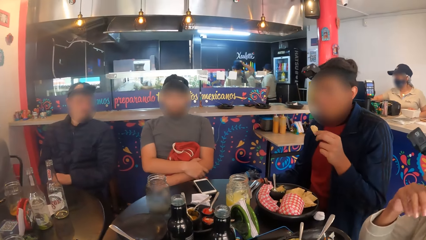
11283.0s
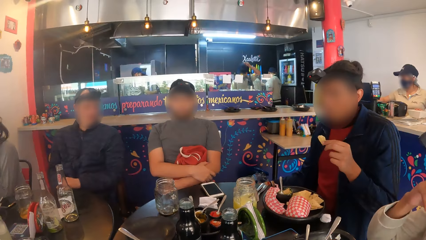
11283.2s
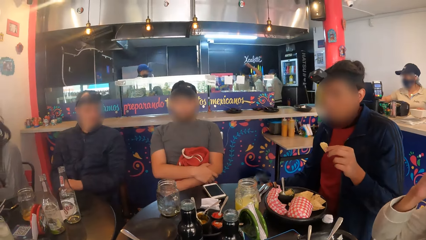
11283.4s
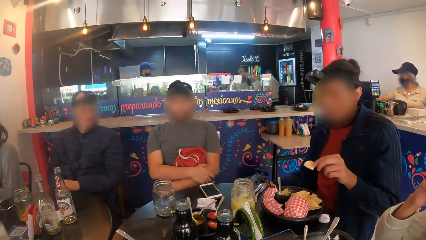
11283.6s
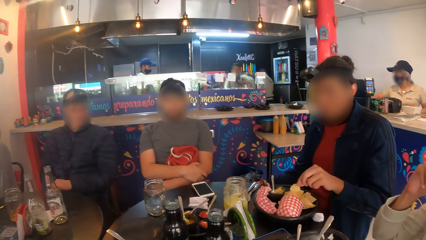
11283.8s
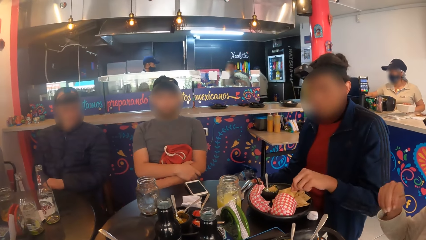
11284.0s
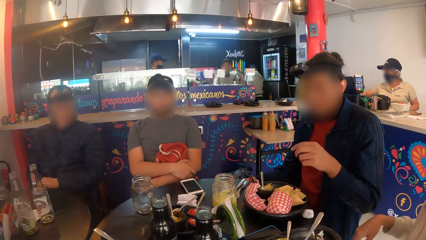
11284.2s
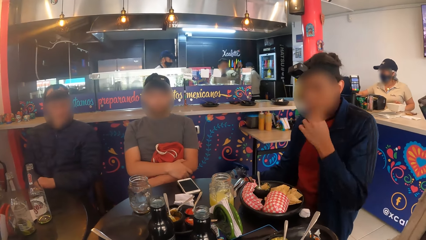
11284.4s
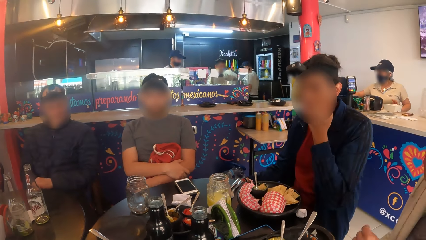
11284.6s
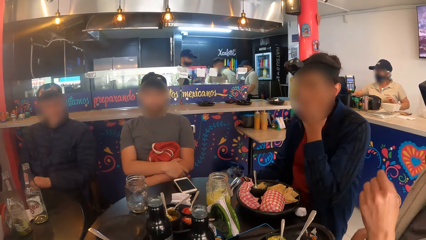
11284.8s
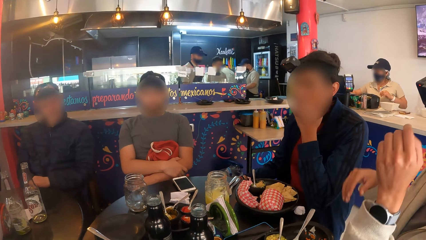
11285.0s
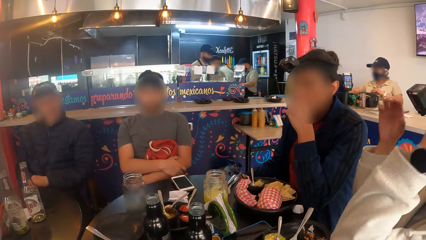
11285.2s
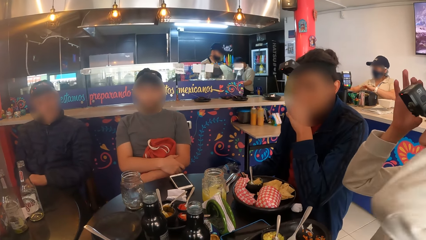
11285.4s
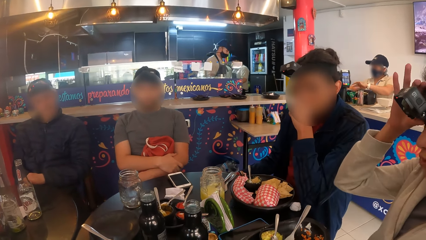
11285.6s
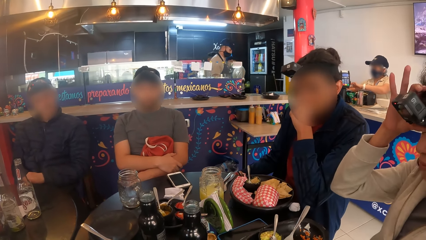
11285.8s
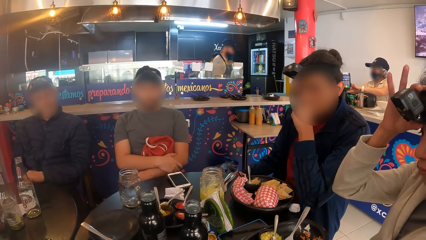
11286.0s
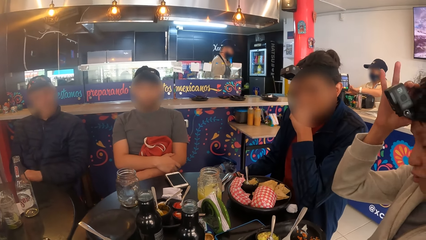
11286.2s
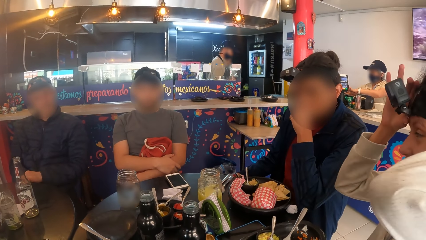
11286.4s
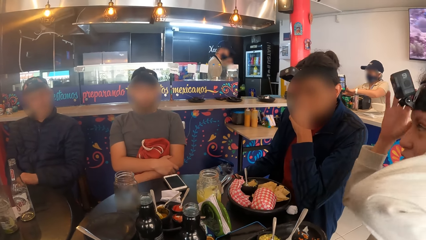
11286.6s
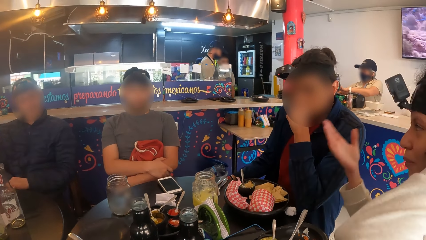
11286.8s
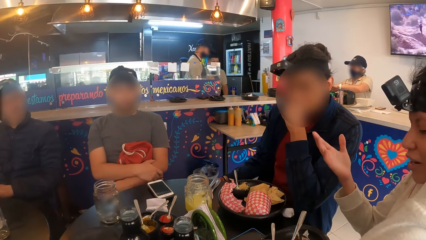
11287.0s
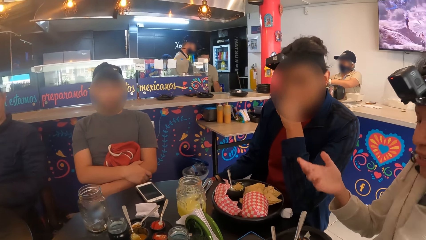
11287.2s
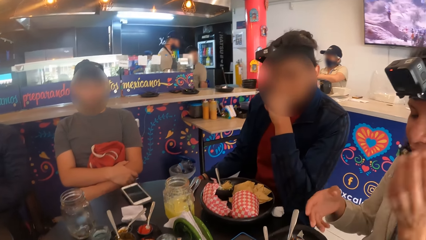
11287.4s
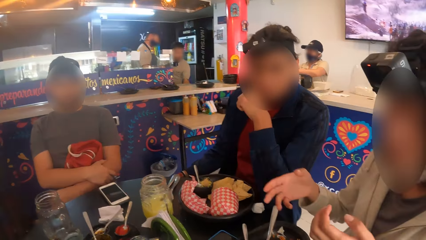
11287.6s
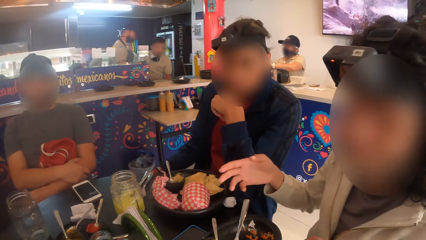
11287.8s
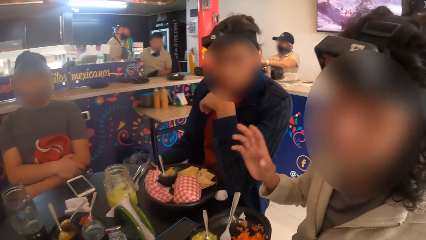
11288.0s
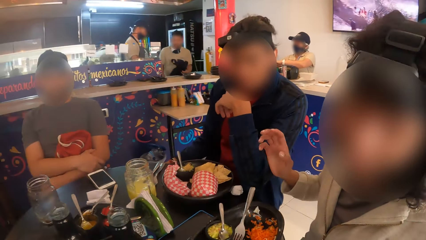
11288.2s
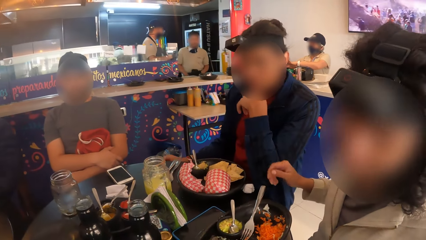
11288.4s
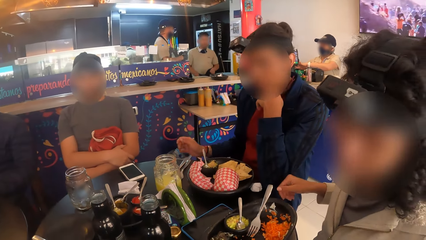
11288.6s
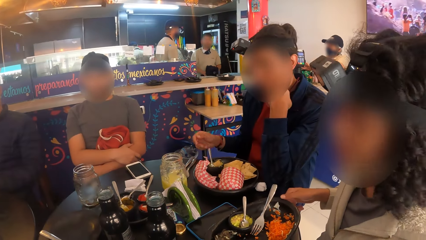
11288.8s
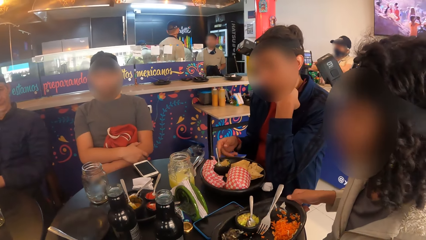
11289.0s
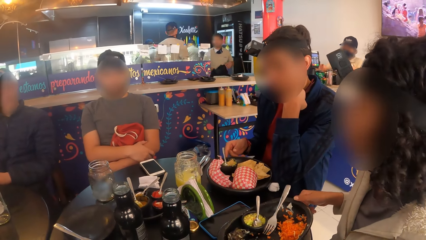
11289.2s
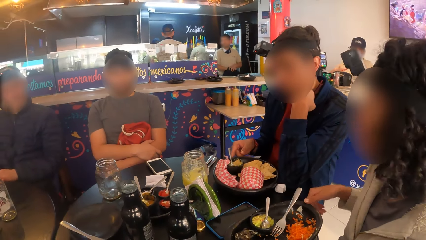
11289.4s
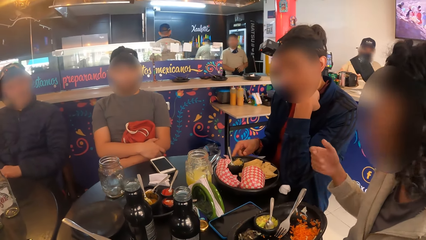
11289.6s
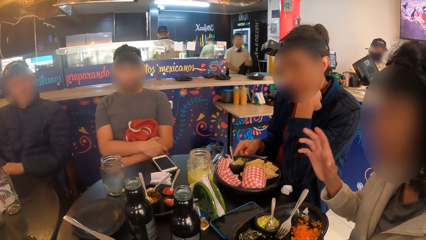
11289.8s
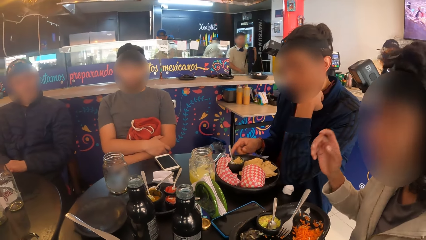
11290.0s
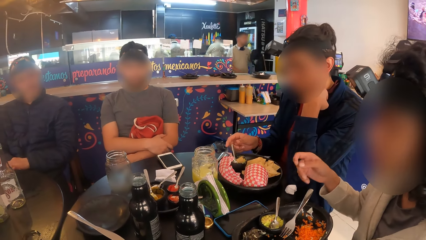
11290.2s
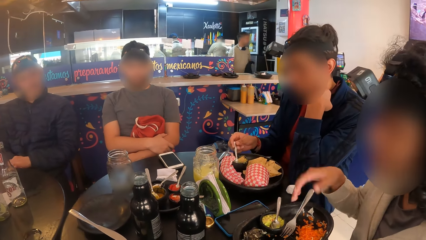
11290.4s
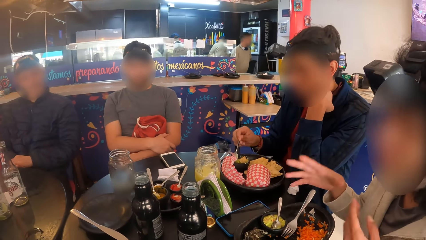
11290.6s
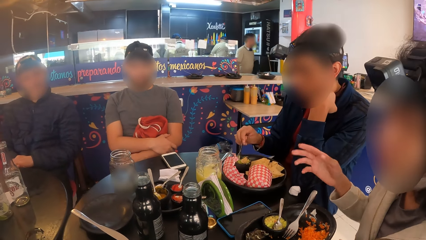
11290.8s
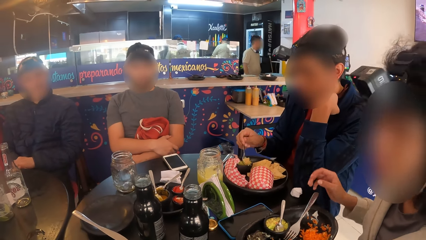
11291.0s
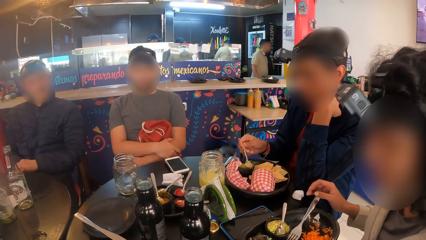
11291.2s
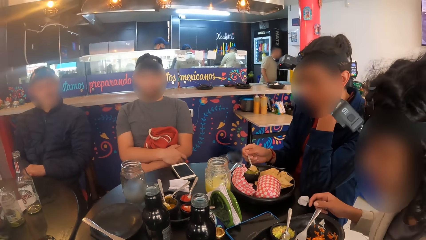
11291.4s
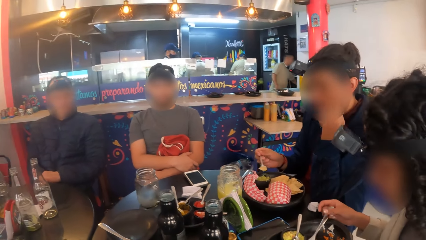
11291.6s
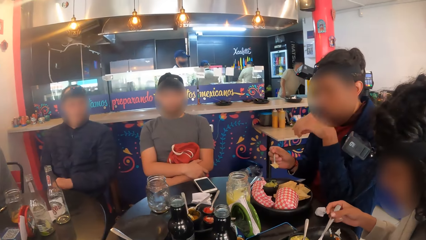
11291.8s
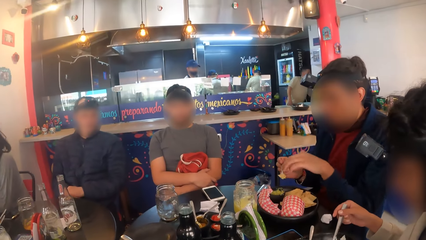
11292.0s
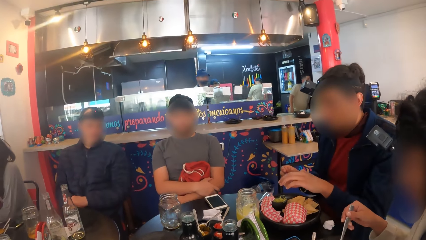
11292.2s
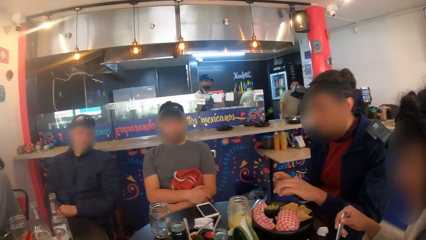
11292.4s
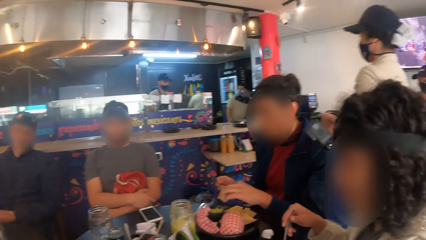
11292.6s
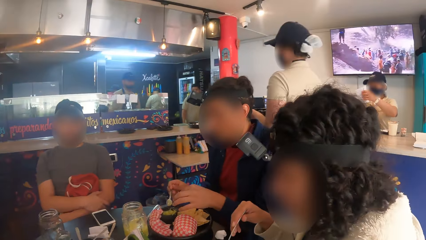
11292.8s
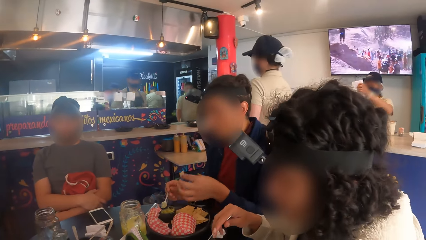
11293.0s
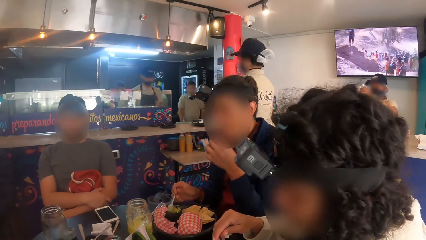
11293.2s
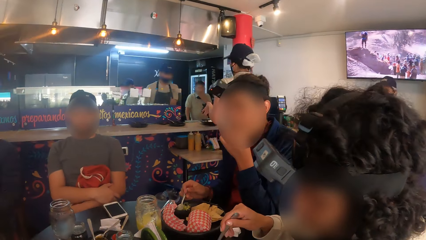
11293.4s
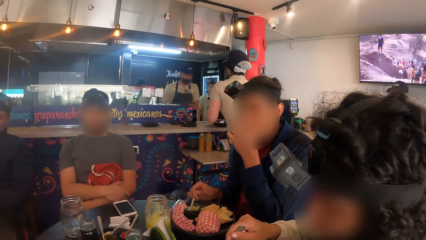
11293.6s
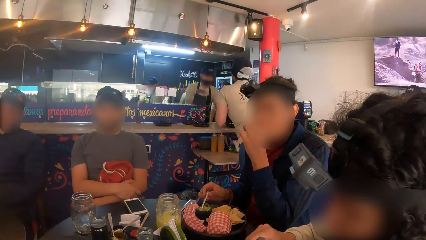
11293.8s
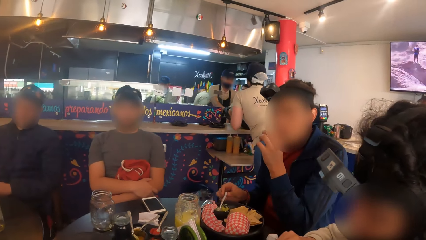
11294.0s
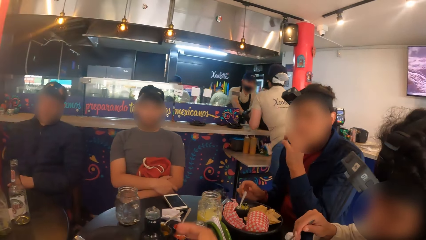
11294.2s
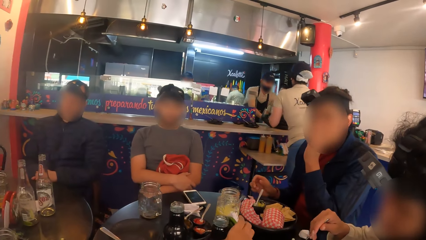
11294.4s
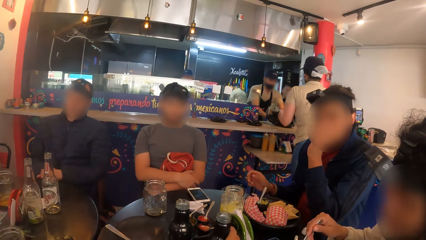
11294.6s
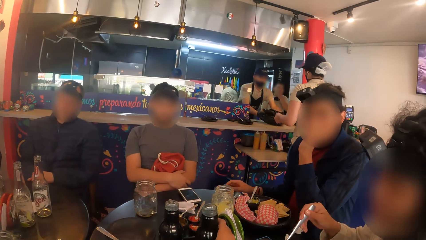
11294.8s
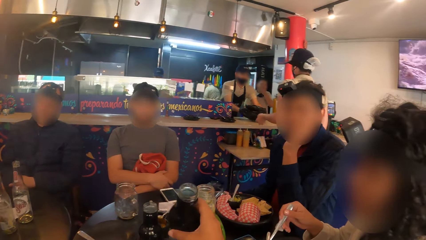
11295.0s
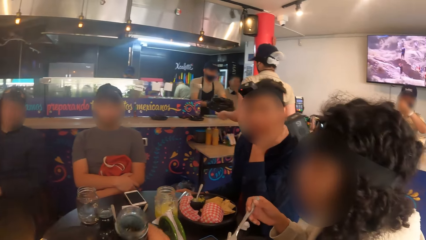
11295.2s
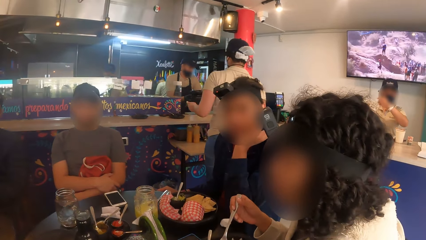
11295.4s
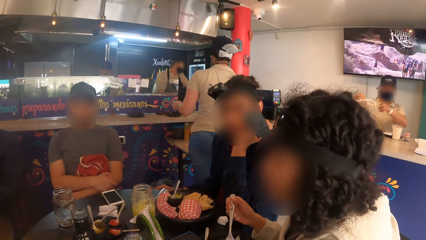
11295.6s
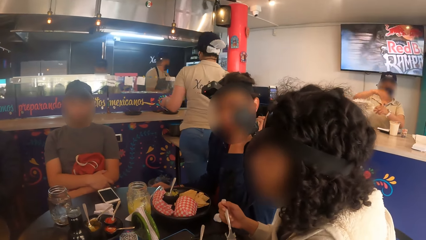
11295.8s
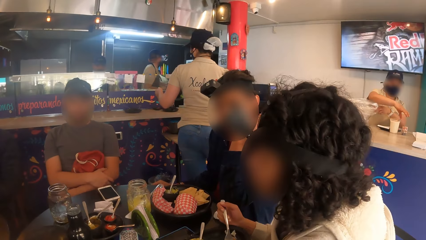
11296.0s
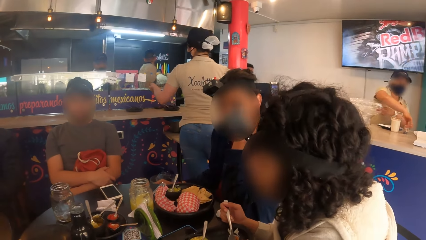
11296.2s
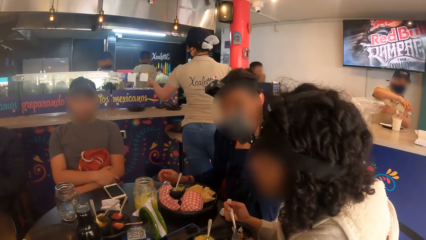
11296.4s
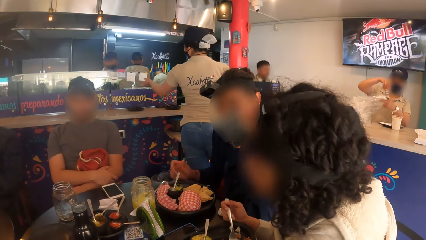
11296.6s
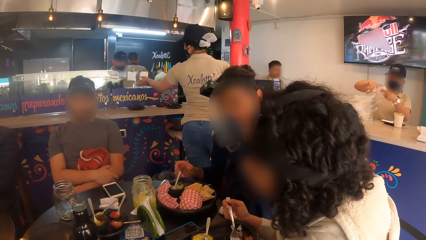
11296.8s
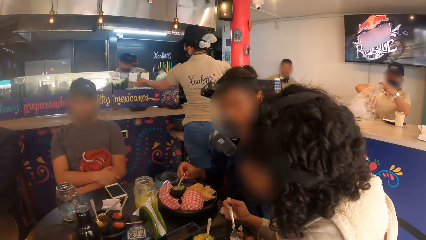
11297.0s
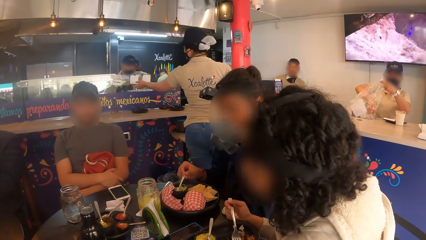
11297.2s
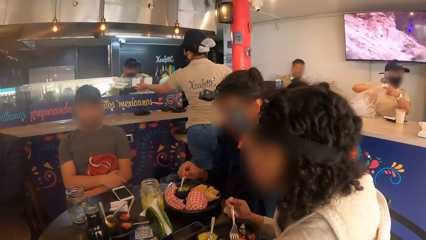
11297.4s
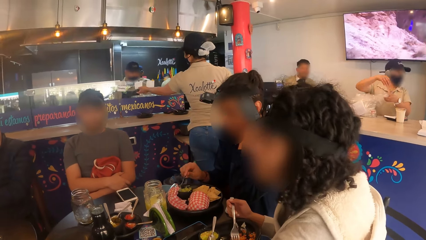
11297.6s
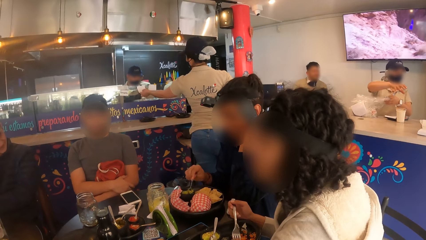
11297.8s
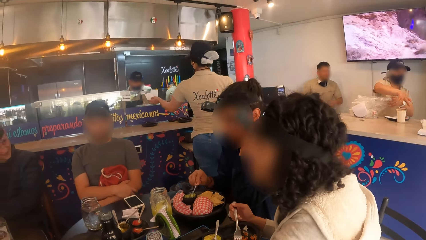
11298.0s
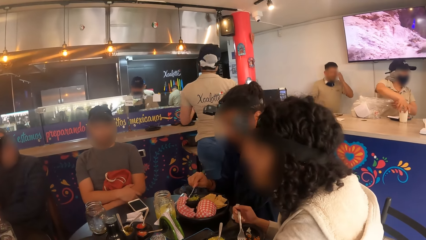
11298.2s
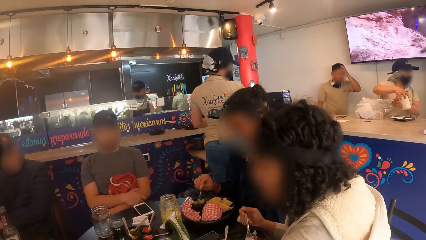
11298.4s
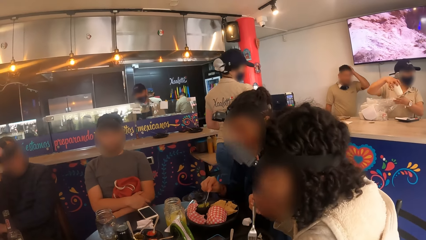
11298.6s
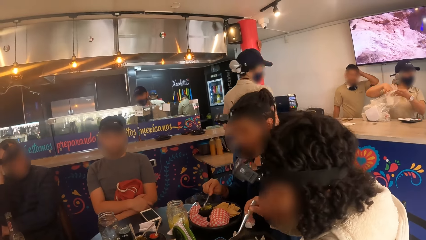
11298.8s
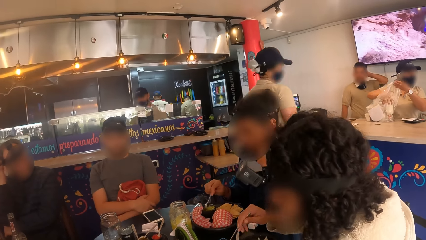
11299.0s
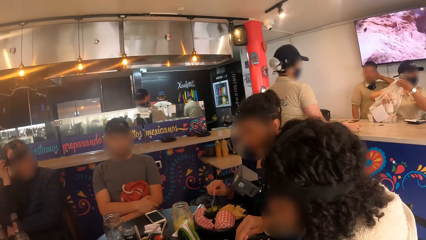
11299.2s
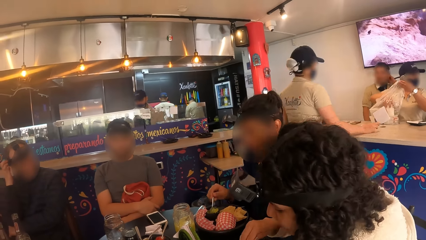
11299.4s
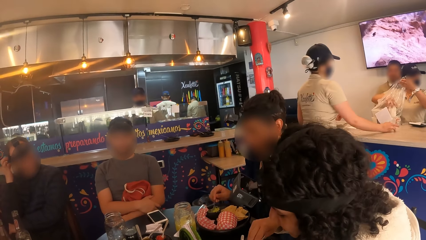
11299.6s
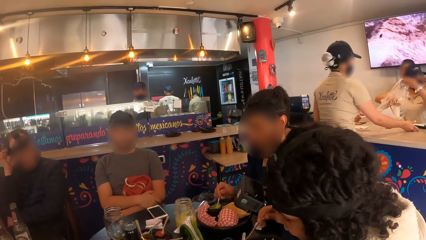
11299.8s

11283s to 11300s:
A woman adjusts the camera on her head with her hands. A man picks up a spoon from the plate with his right hand. He scoops the meal from the plate with the spoon in his right hand, eats the meal from the spoon with his left hand, and picks the food from the spoon with his hand. The camera wearer picks up the water bottle from the table with her right hand. She drinks from the water bottle in her right hand. The man eats the meal from the plate with the spoon in his right hand.
